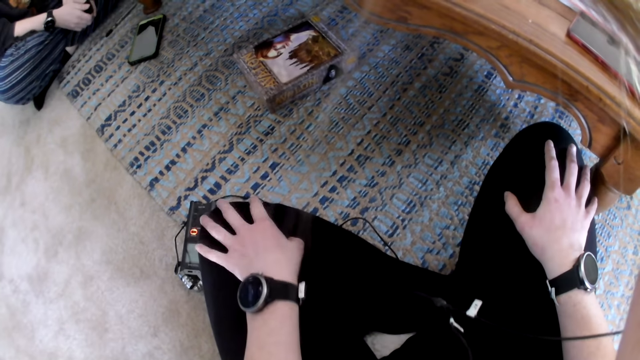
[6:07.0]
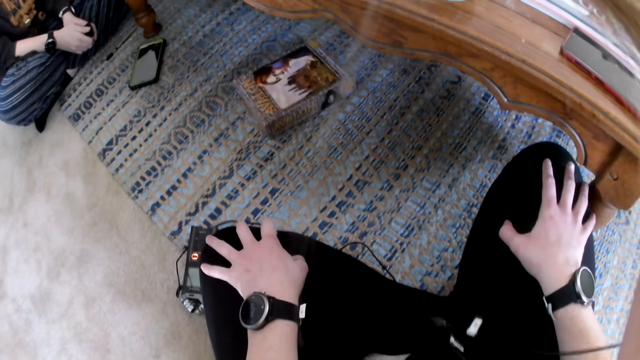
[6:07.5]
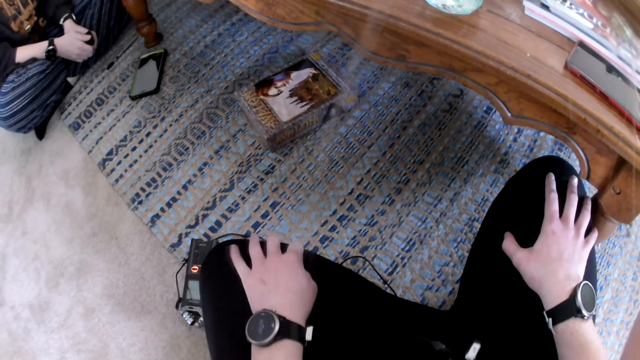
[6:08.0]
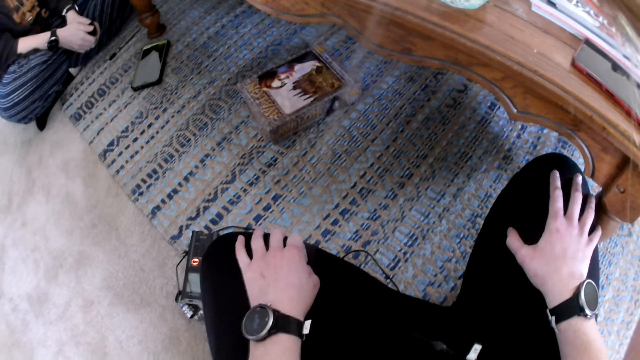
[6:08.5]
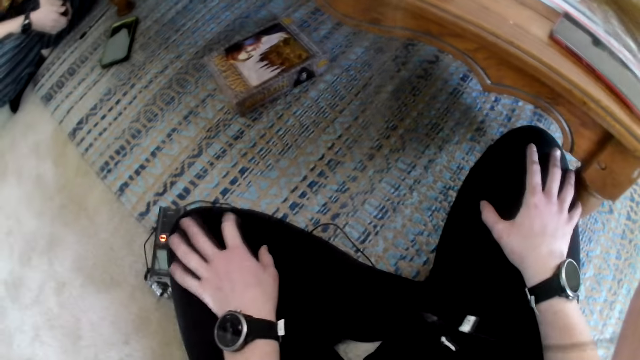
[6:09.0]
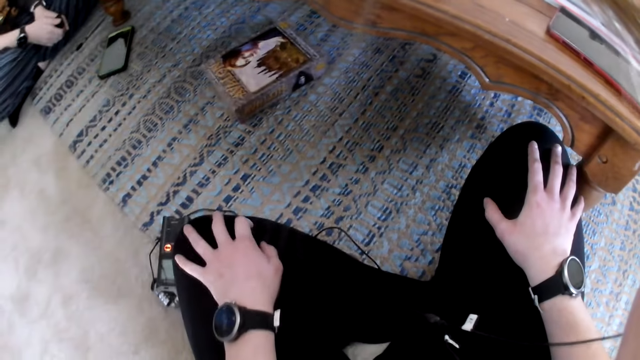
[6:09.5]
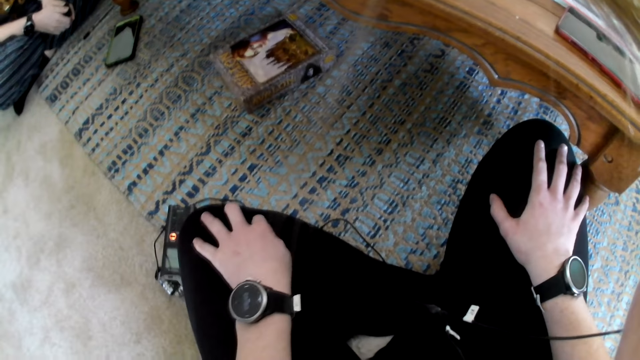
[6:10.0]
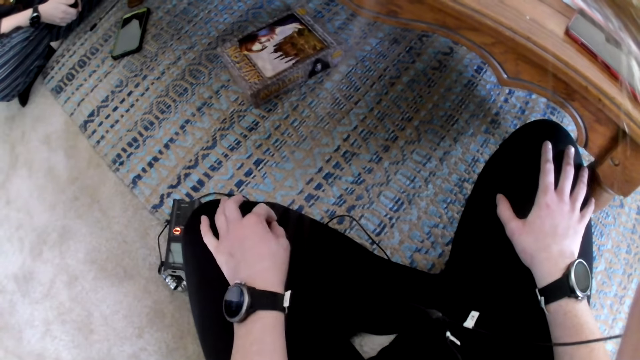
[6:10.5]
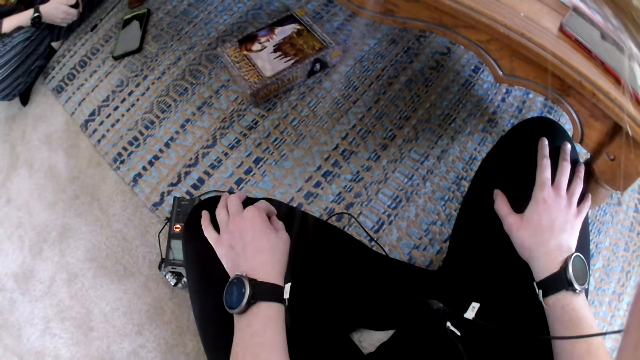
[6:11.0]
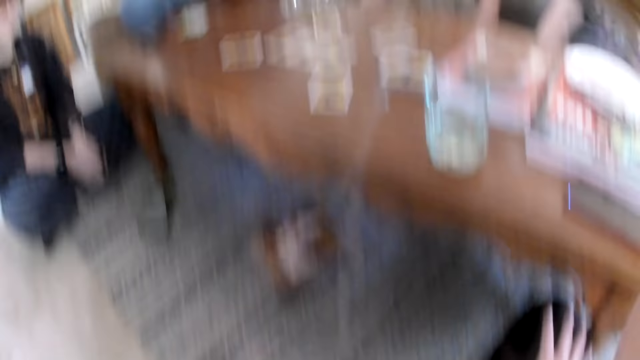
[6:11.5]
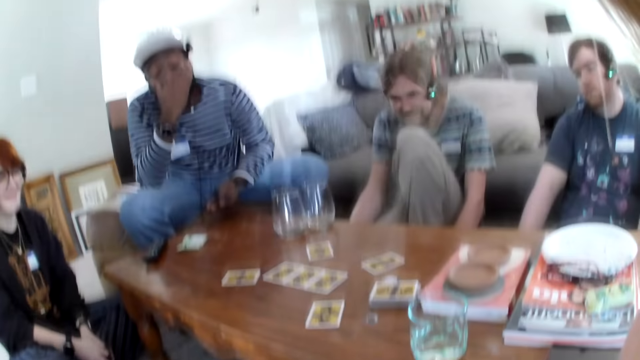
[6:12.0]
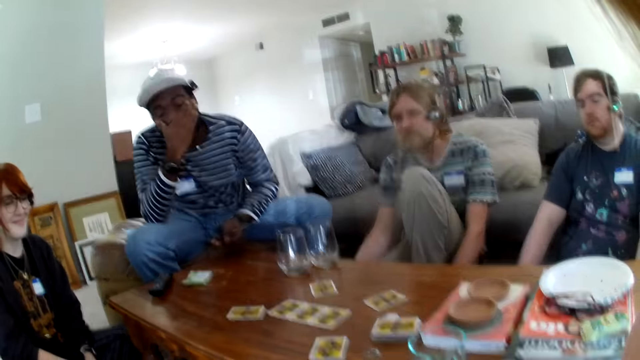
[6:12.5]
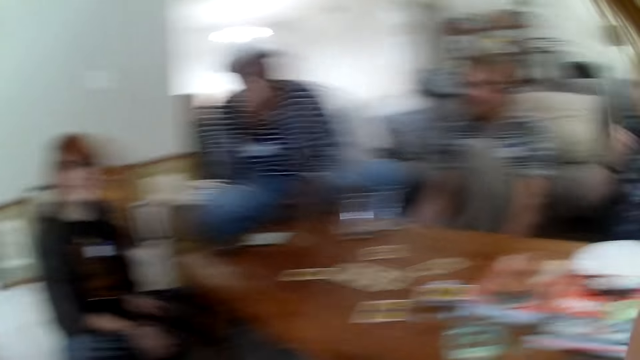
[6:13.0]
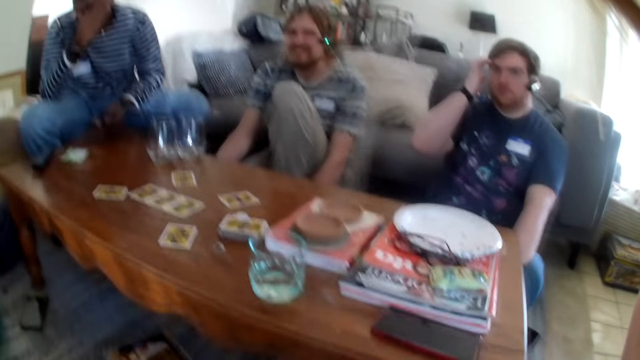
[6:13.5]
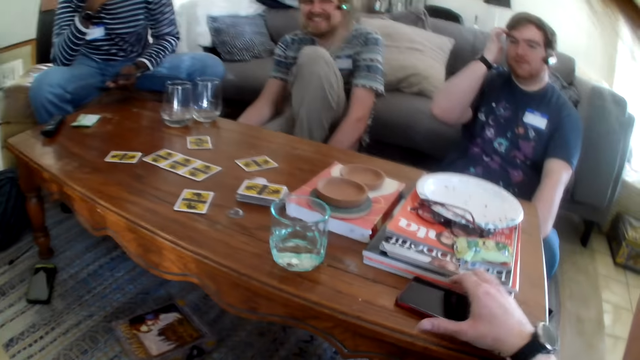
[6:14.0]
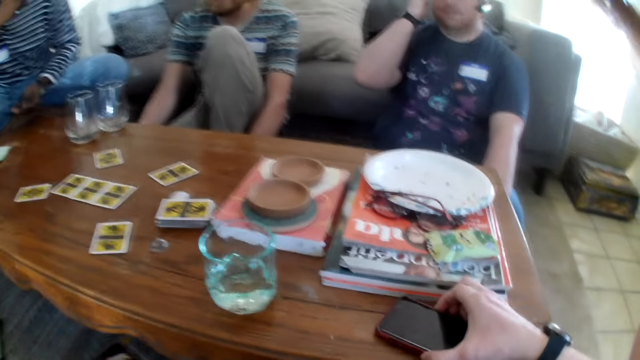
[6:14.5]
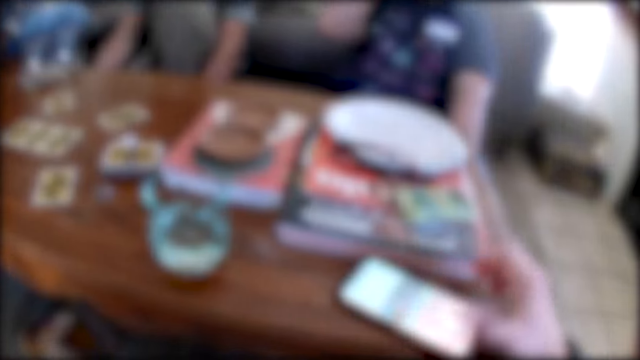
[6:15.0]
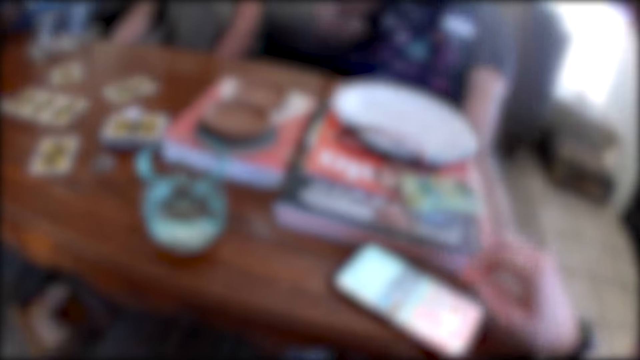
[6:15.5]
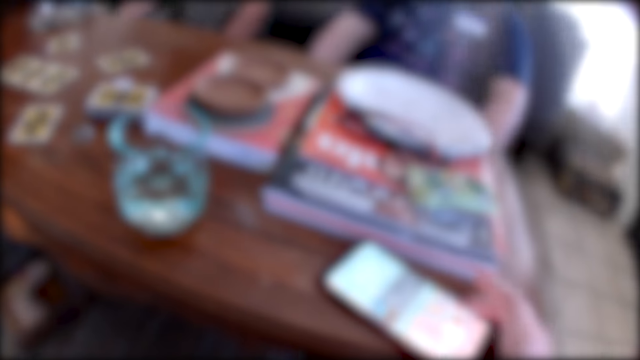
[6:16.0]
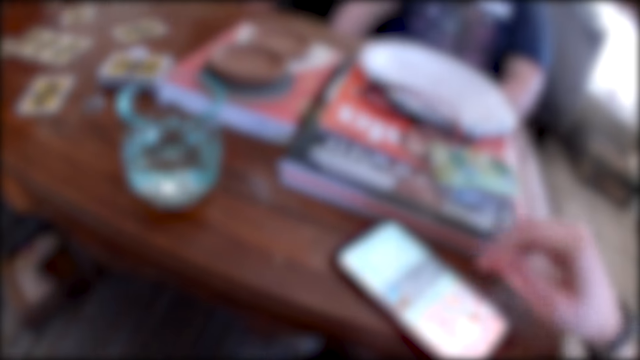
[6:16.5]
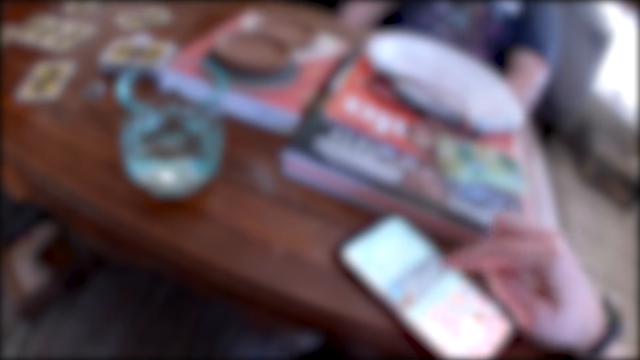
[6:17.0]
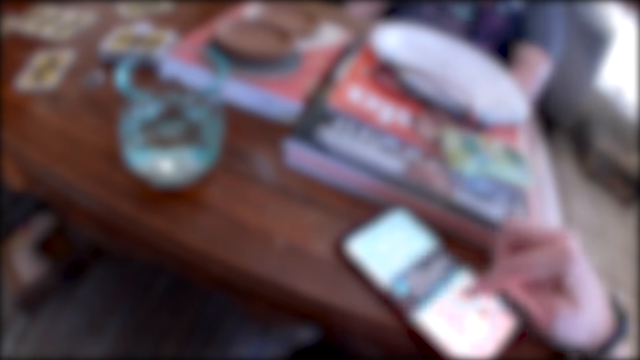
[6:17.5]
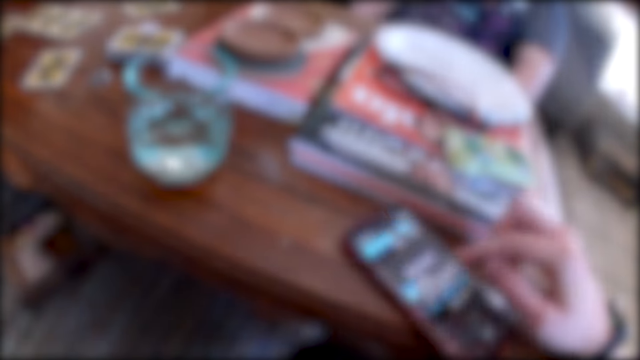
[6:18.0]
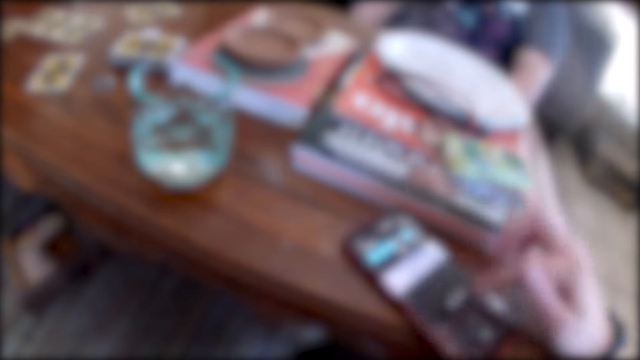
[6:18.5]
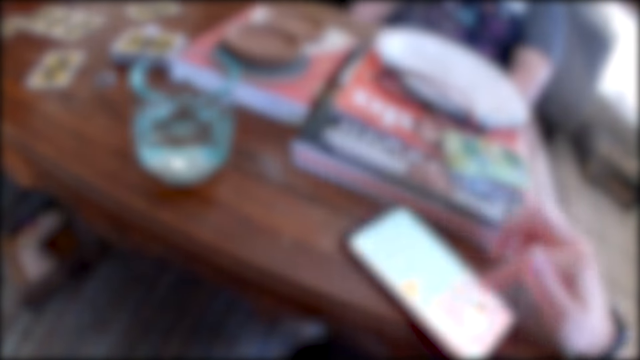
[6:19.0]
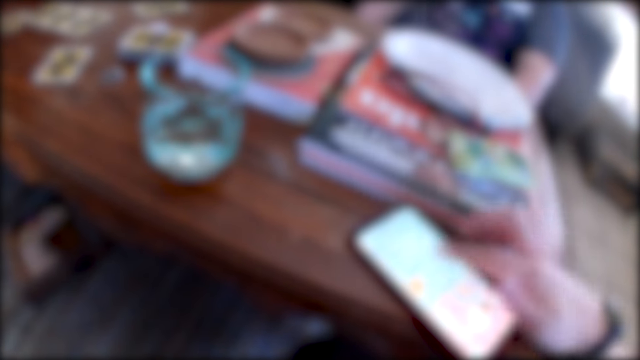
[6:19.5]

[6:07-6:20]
The camera wearer talks. They touch the phone. They laugh. They pick up the phone.

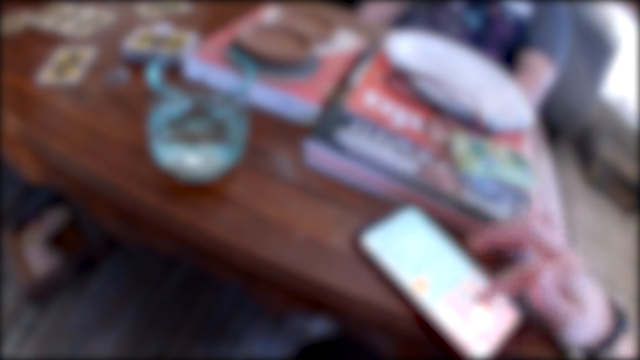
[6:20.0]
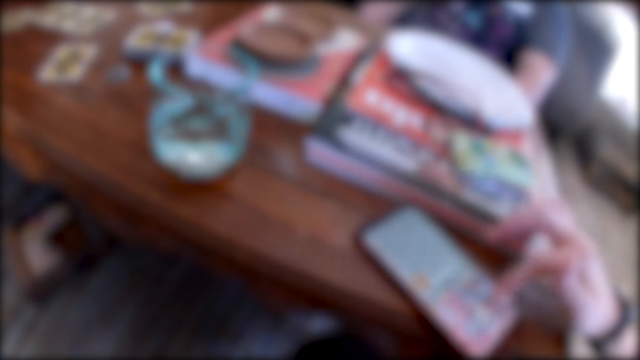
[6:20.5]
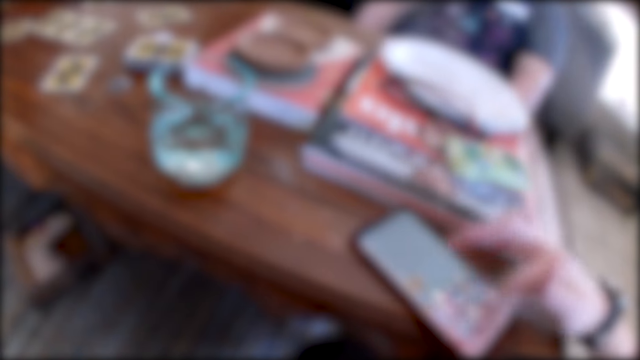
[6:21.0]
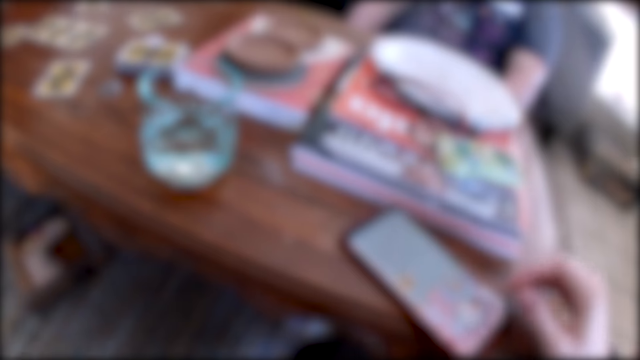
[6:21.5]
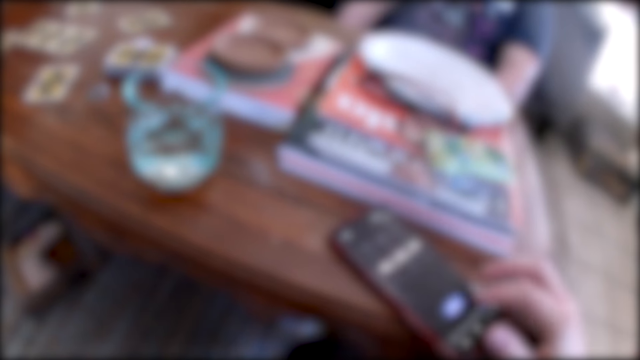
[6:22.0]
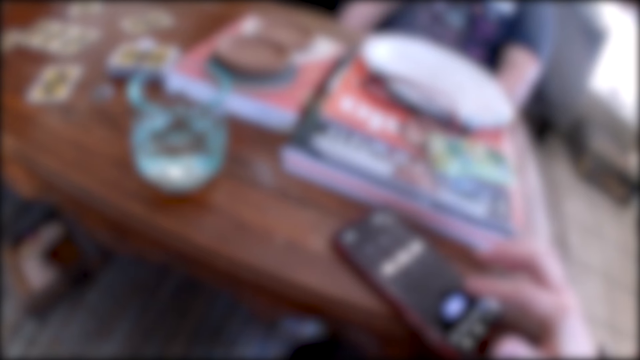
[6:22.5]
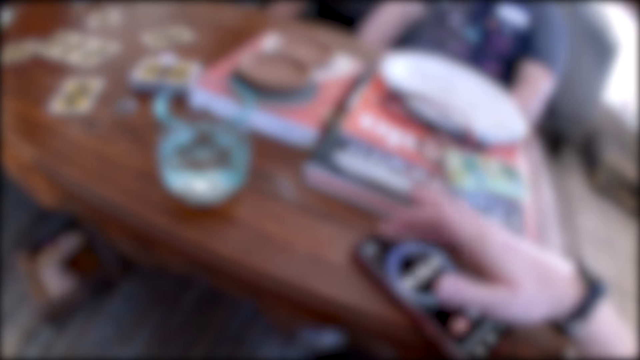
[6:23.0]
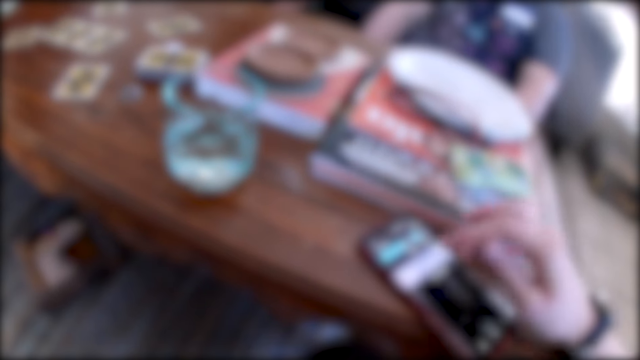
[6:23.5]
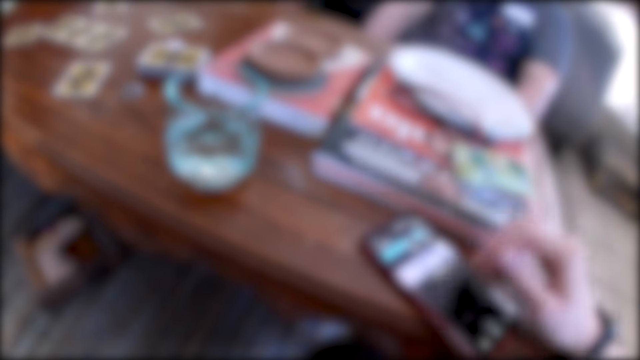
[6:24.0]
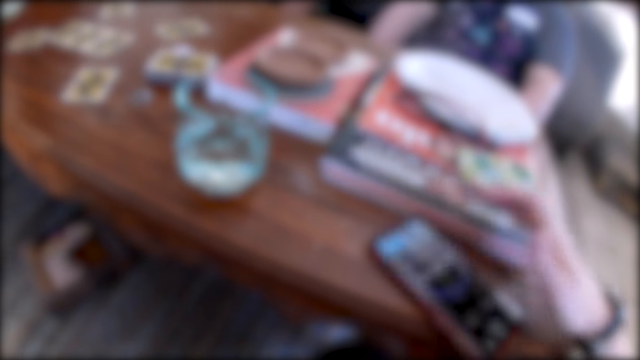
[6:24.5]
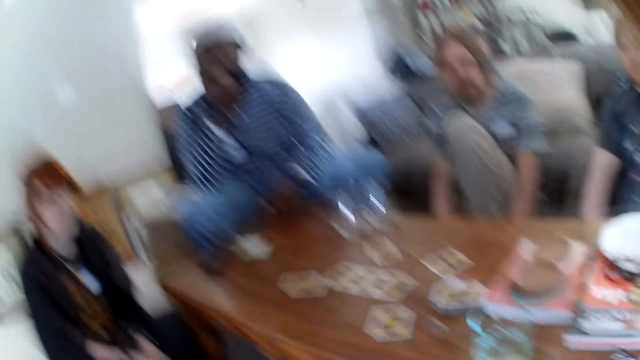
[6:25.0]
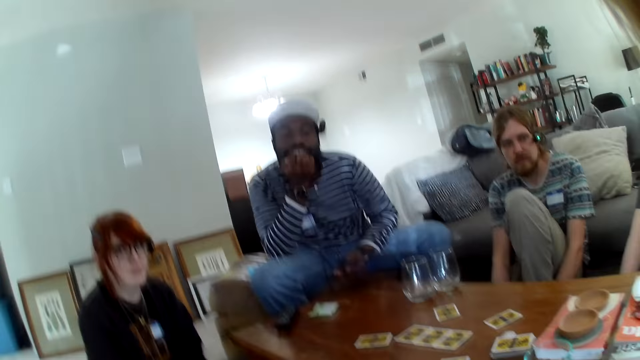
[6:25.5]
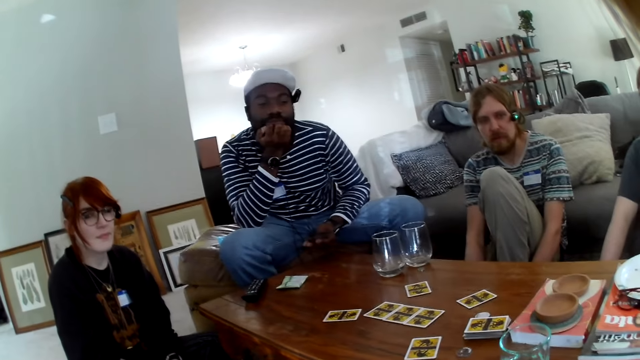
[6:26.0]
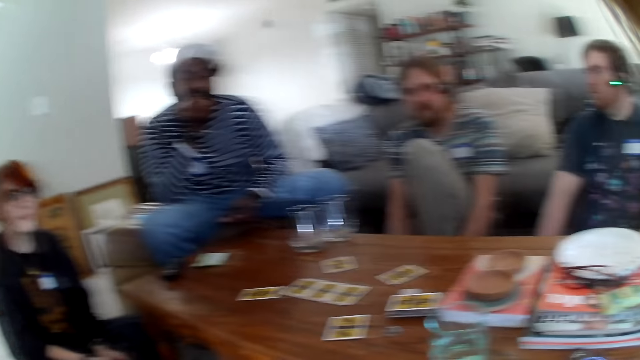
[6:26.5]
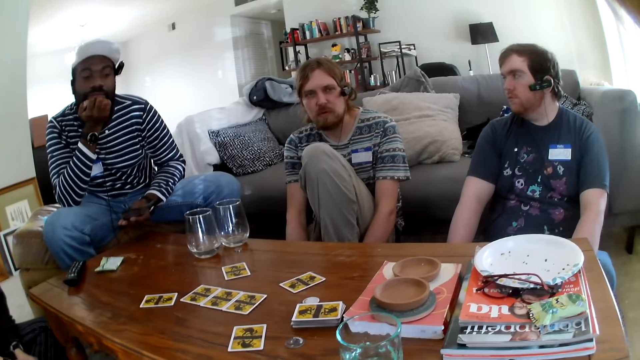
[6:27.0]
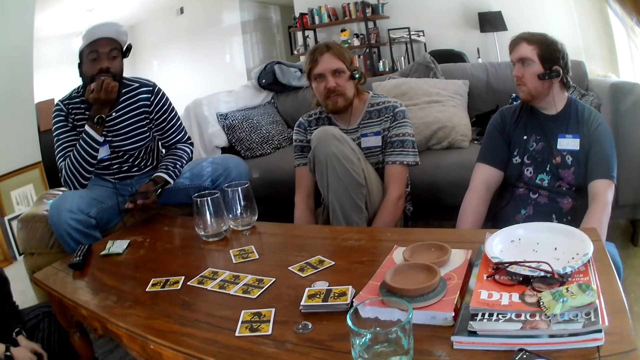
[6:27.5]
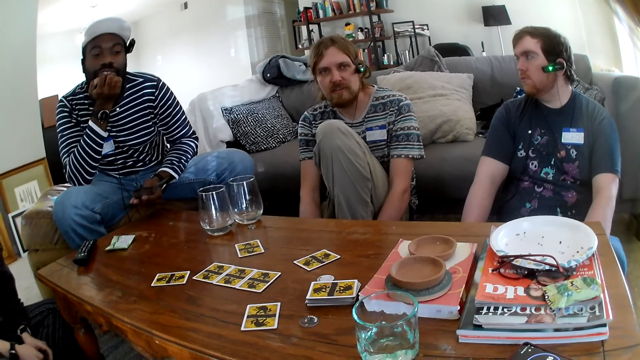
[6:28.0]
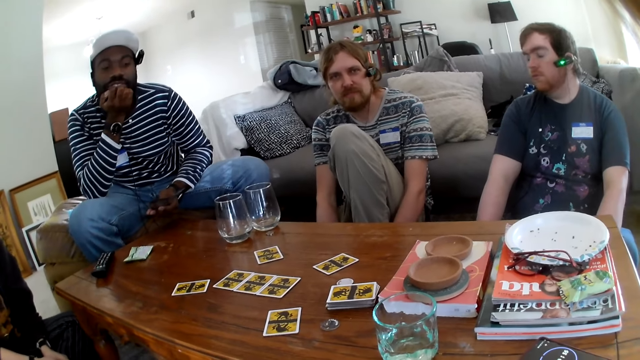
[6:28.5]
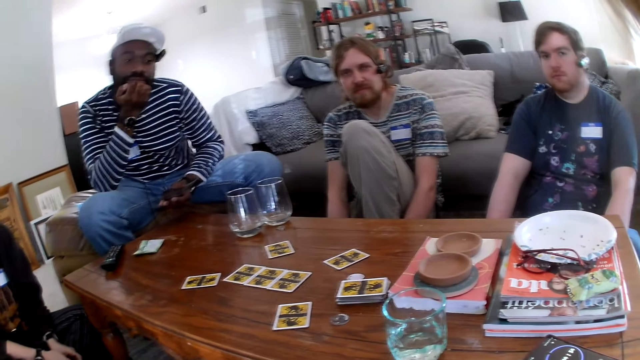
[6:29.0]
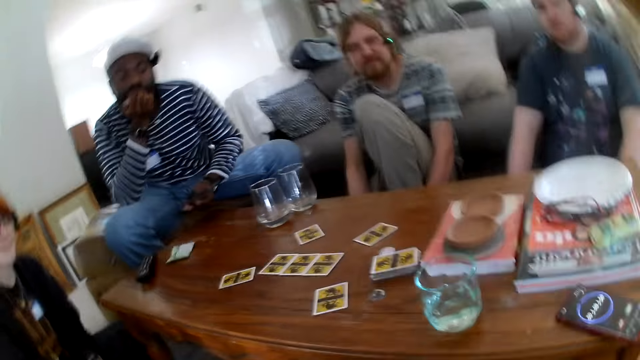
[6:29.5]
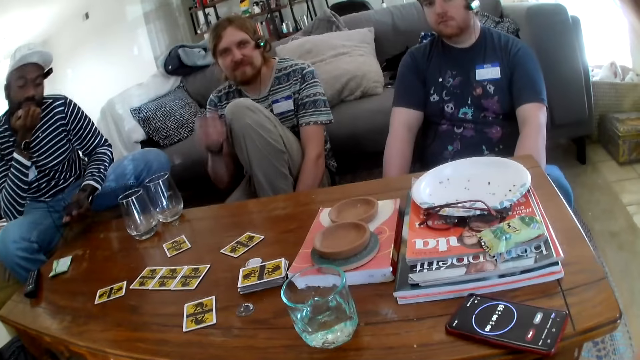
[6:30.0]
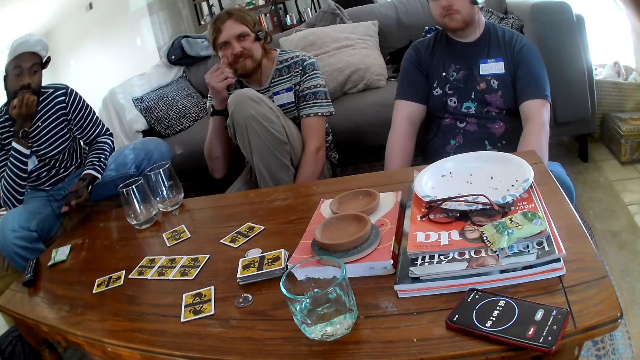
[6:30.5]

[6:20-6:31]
The camera wearer talks. They scroll the phone. A person talks. The camera wearer talks.
